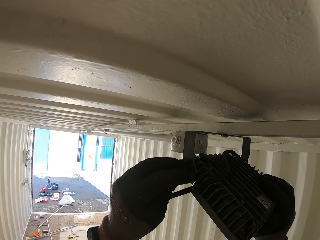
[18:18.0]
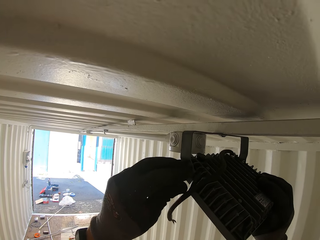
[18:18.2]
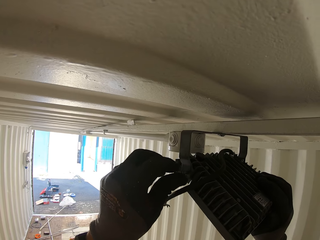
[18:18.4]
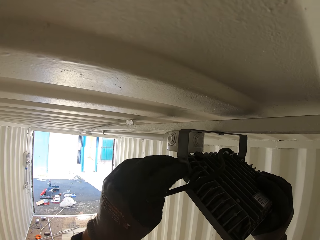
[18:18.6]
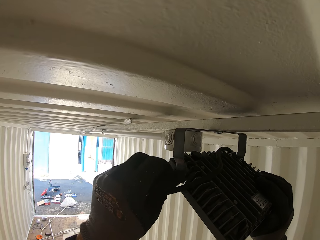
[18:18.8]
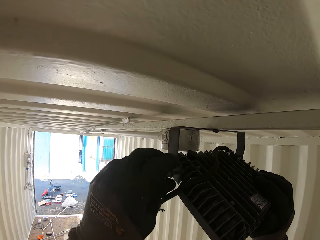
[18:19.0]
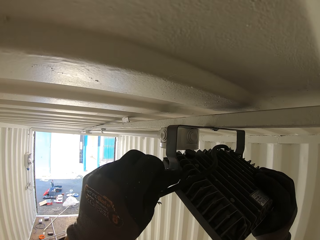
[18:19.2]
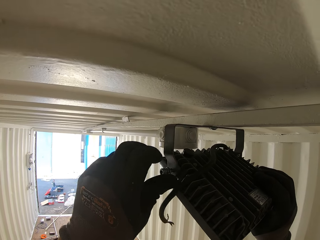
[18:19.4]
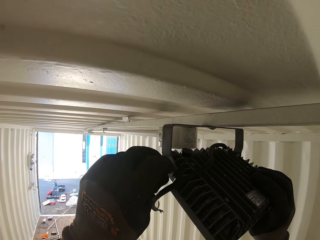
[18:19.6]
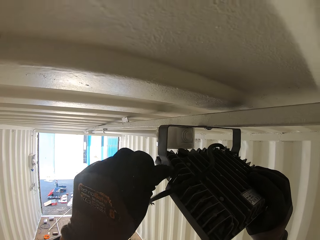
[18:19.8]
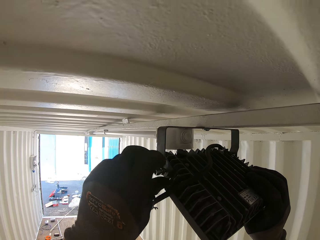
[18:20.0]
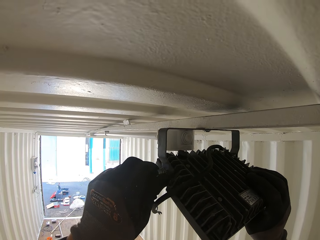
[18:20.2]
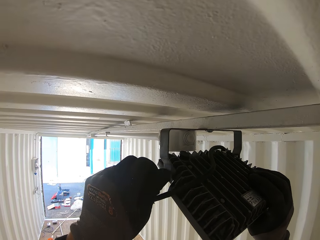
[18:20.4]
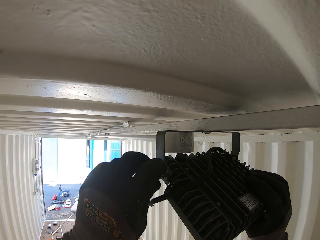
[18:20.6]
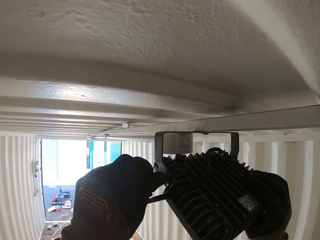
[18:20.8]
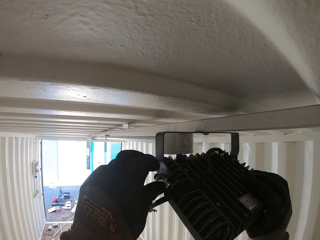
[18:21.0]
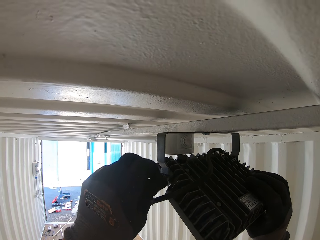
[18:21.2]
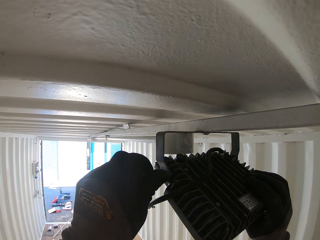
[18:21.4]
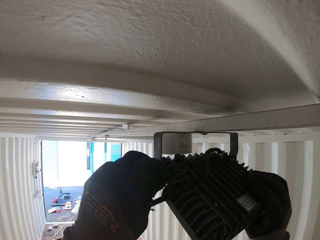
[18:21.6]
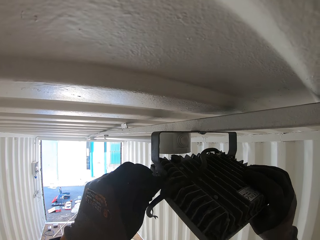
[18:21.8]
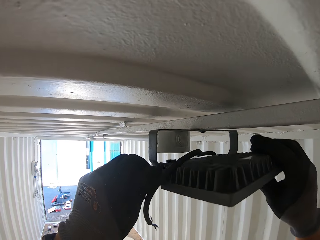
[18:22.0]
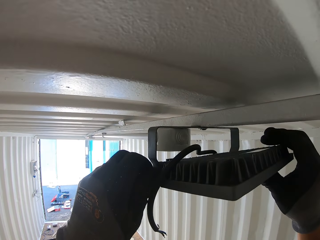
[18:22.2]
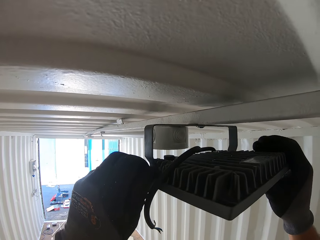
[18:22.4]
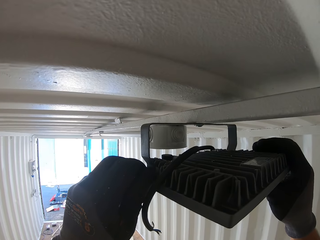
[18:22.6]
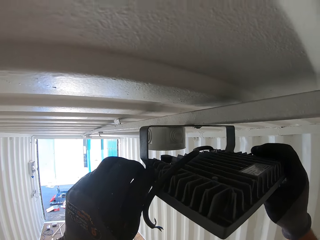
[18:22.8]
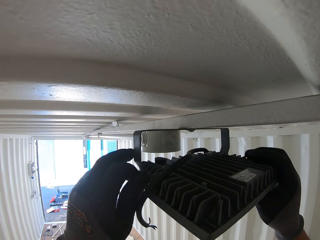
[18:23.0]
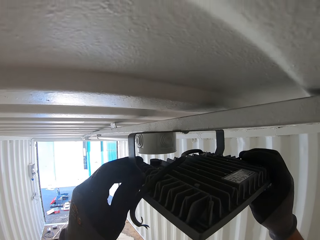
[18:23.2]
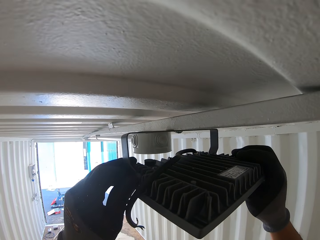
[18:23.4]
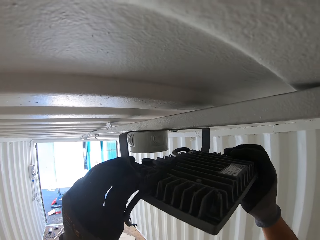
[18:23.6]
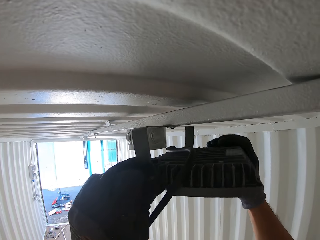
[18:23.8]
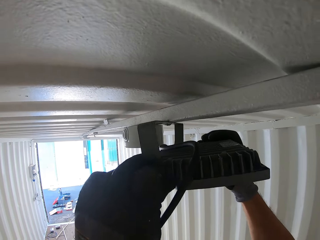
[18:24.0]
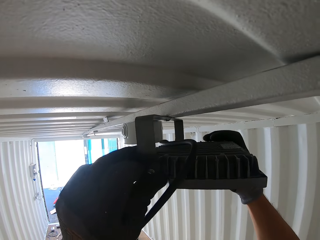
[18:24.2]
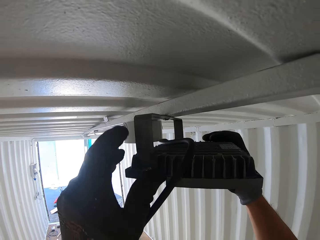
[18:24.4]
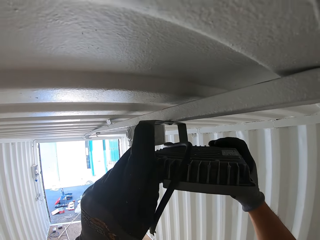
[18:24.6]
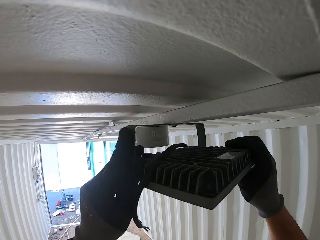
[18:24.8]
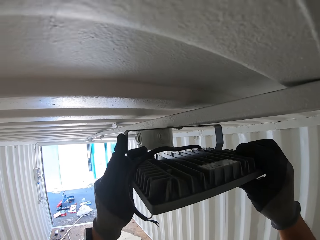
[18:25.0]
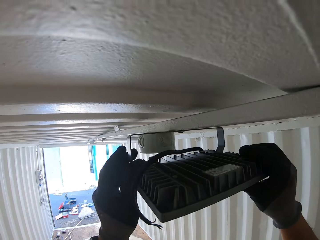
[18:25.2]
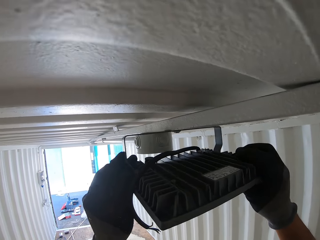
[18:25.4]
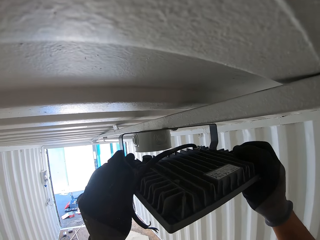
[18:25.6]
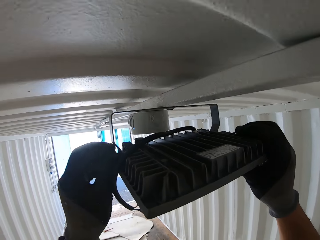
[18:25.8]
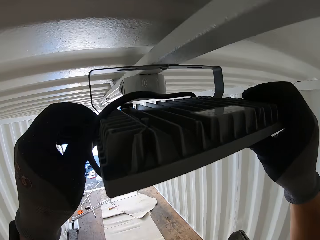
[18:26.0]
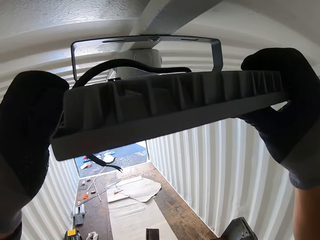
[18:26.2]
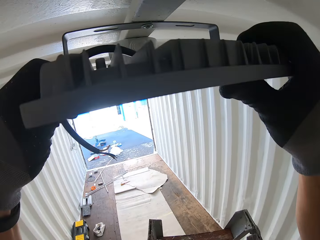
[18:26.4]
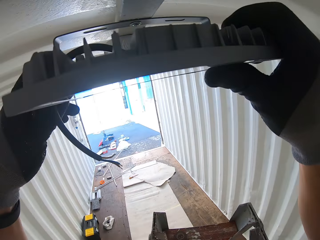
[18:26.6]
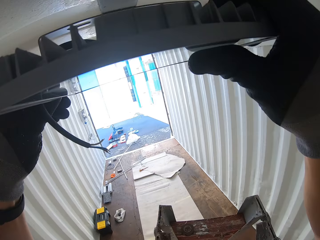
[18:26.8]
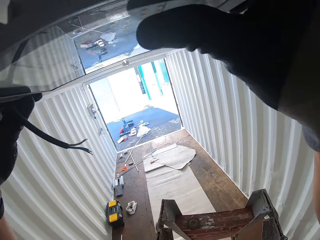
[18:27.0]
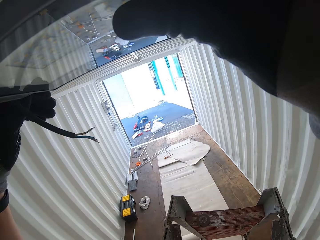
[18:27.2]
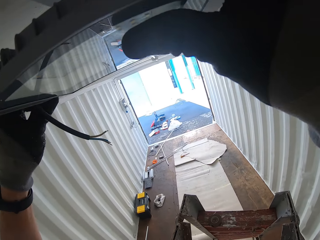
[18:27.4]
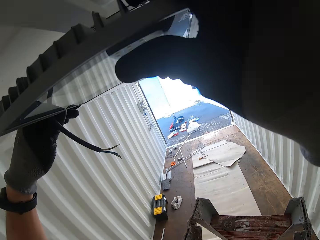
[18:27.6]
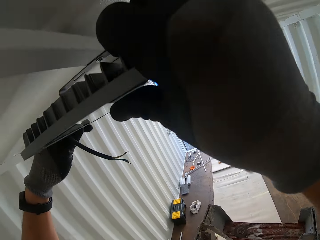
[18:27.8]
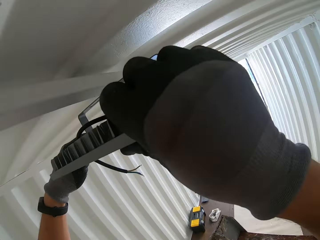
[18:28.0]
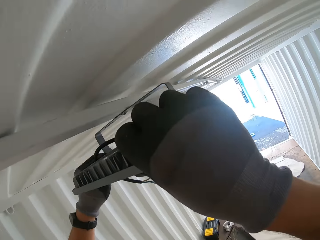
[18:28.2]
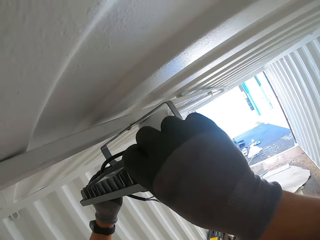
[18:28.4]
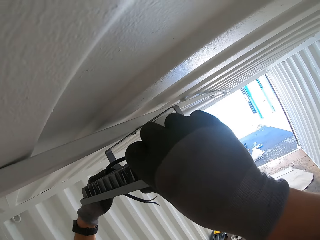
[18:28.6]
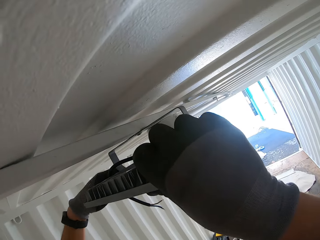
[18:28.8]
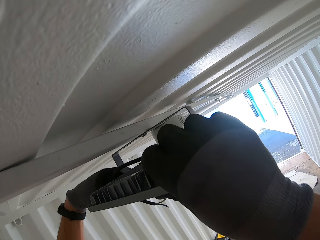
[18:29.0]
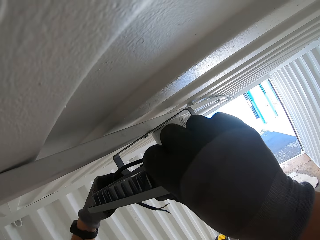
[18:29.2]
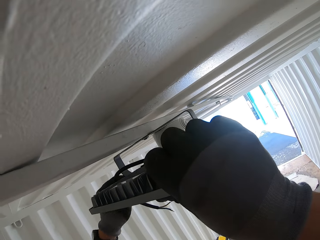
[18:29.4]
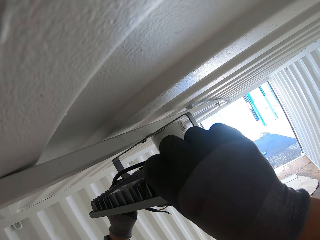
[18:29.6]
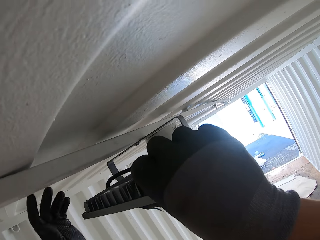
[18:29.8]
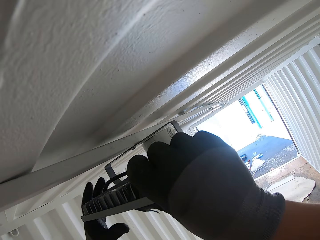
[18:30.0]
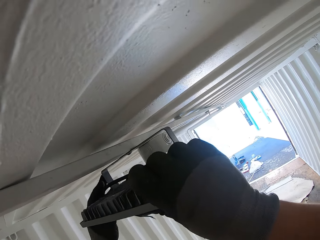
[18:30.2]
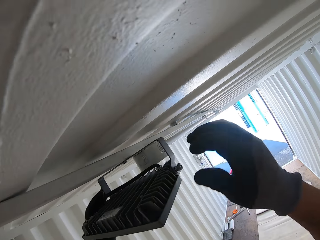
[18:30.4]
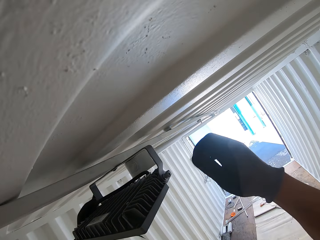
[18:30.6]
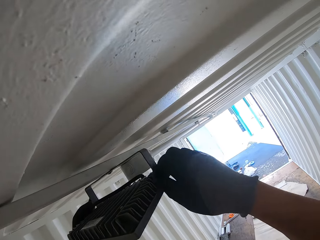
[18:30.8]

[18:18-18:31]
The camera wearer tilts the light bulb. They turn an LED panel light. They tighten a screw on the LED light. They adjust the screw with their hands.

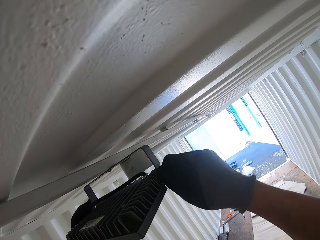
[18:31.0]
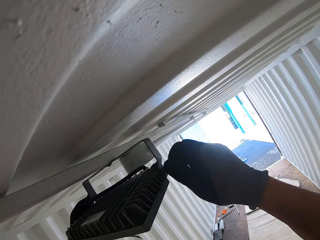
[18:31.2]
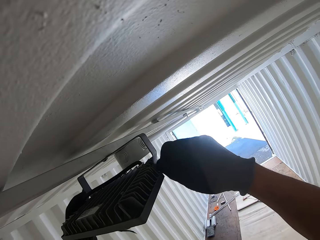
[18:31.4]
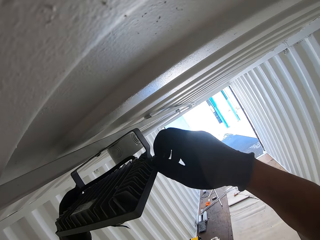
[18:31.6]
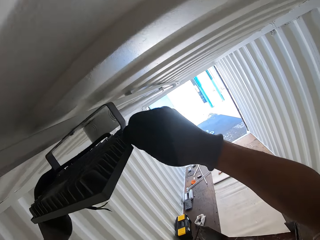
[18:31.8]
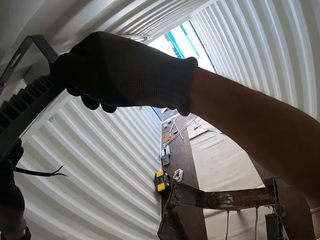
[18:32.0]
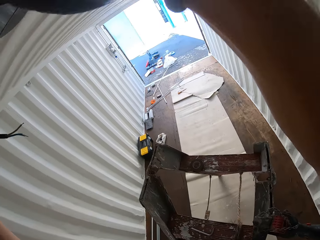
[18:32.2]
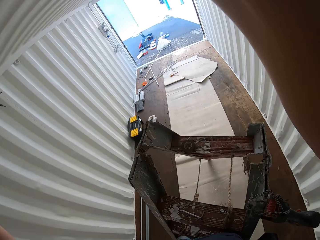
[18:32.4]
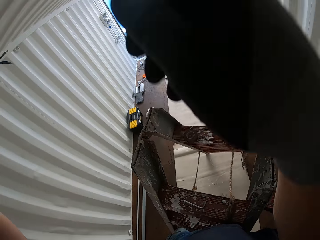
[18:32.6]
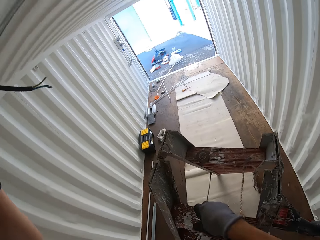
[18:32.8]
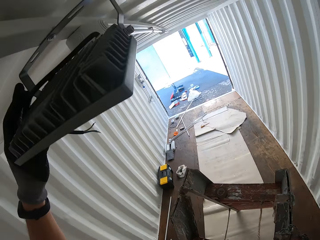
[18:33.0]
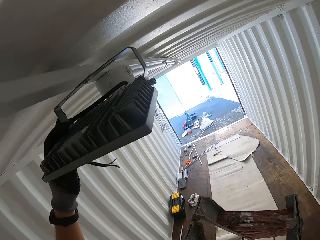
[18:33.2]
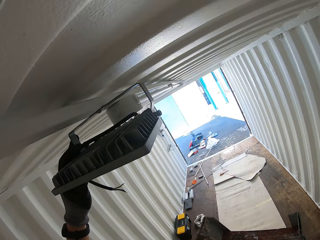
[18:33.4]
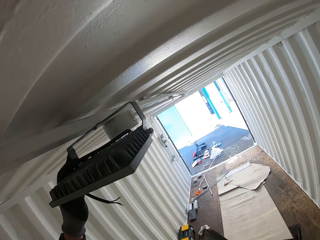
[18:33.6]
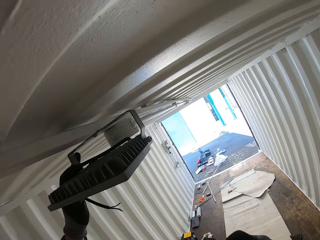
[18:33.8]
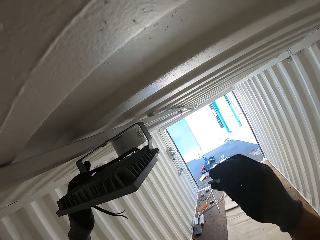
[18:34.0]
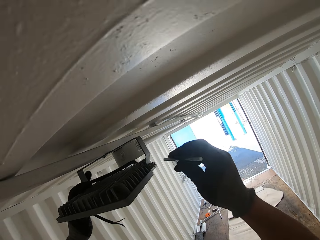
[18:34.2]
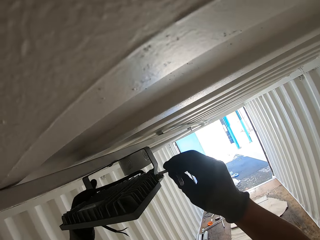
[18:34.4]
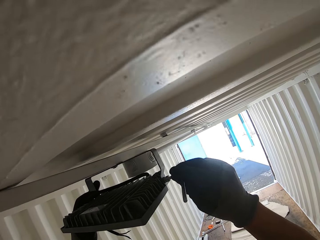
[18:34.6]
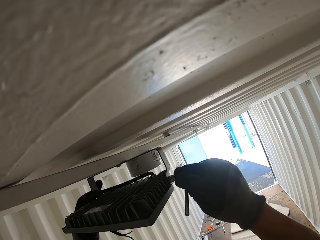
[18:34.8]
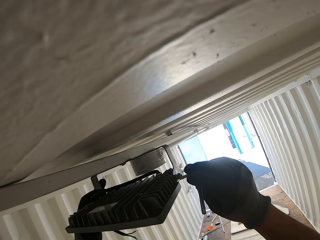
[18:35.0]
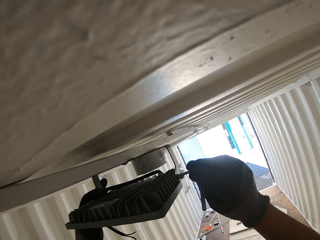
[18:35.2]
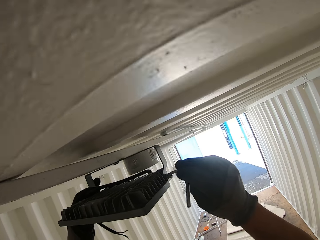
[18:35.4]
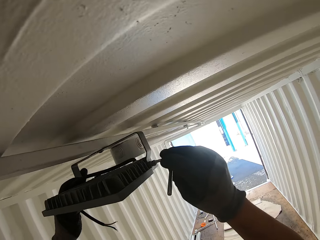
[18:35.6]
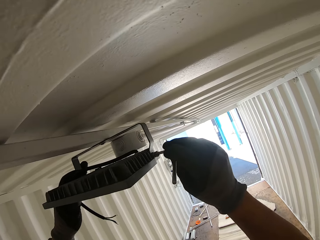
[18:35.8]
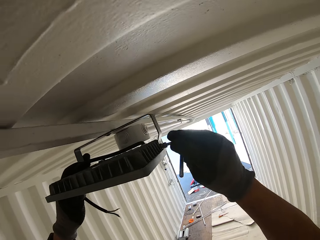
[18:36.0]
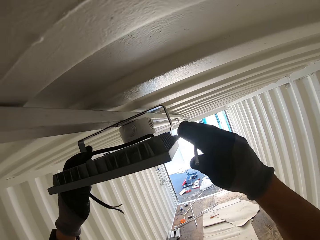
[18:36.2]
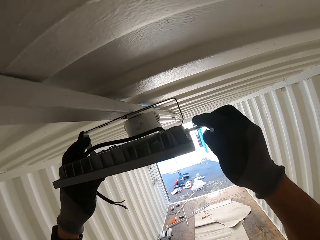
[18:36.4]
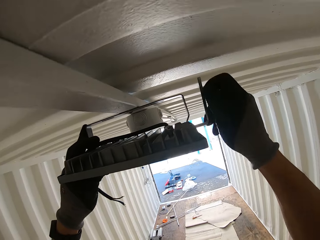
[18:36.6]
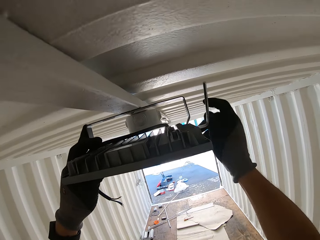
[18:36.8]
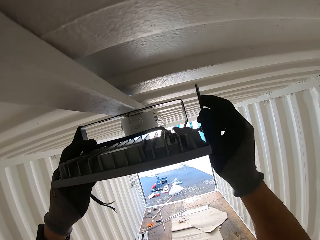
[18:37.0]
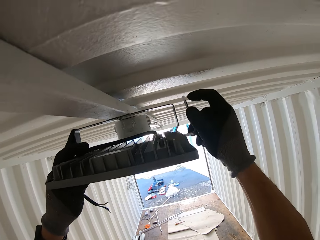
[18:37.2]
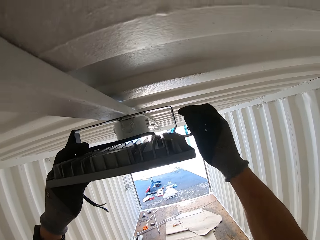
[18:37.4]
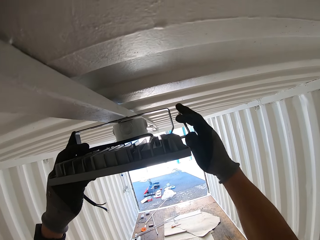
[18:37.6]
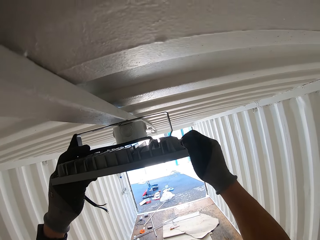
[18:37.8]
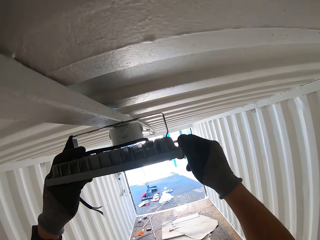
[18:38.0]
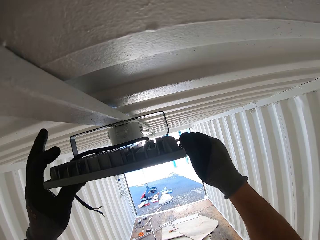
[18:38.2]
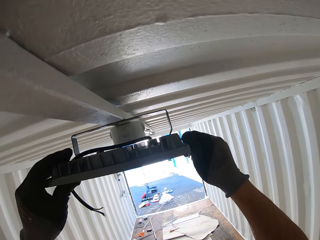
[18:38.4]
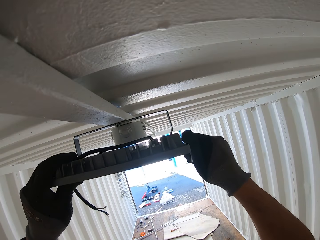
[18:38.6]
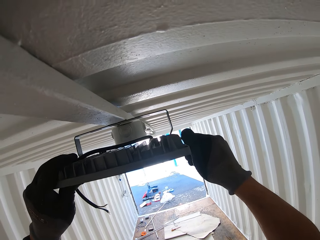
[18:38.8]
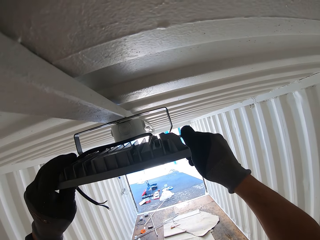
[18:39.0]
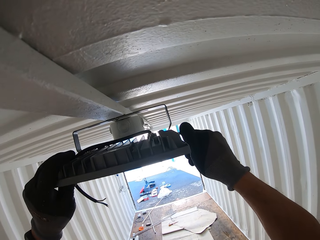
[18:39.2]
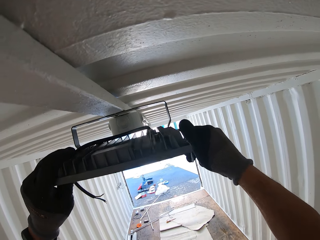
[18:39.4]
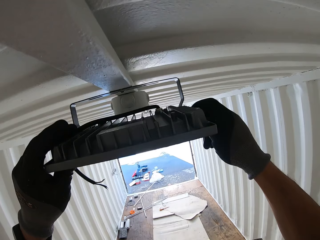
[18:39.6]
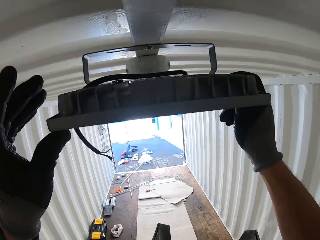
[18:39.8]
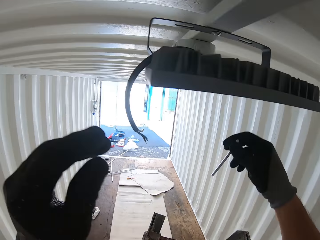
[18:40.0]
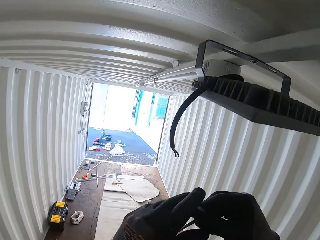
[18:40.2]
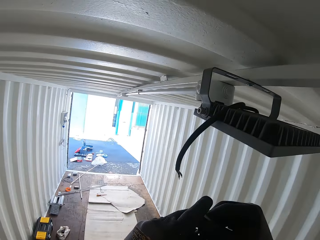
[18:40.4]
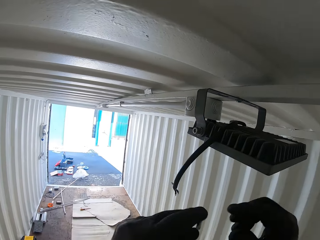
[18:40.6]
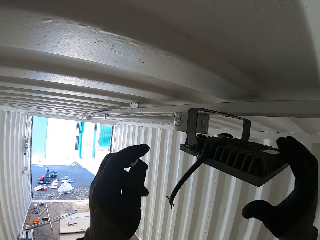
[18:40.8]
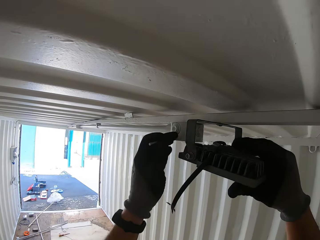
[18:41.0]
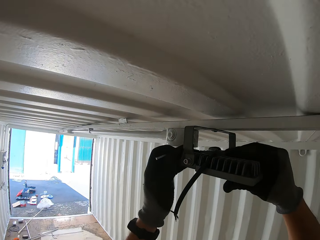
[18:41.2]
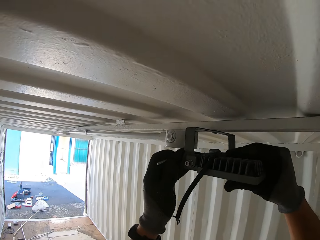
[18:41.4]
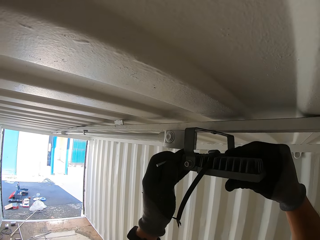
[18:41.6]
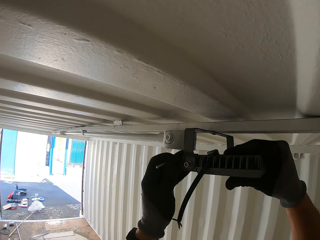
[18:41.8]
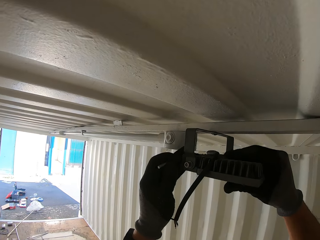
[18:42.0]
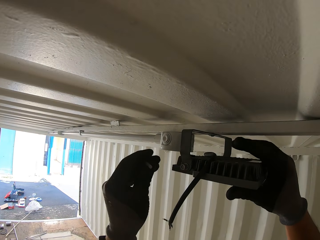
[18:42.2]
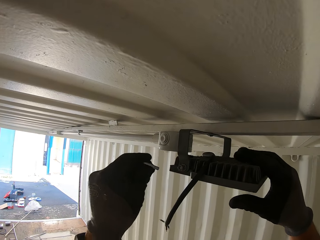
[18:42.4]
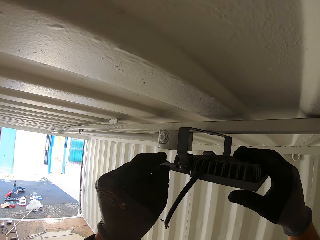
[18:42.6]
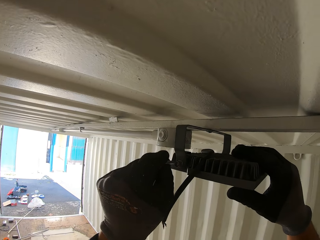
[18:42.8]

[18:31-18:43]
The camera wearer picks up a hex key or Allen key on top of the ladder. They insert the hex key in a screw in the bulb. They tighten the screw on the light bulb with the hex key. They hold the Allen key. They tighten the screw on the other side with the Allen key. They tilt the light bulb.
